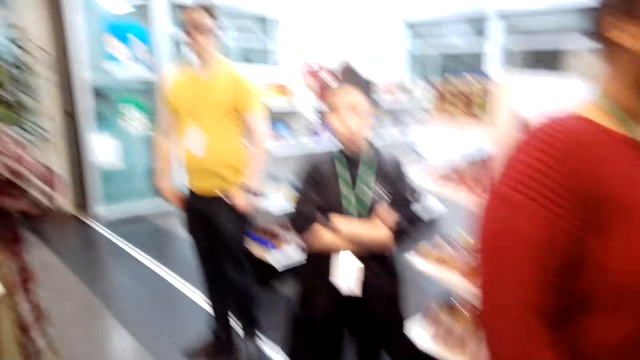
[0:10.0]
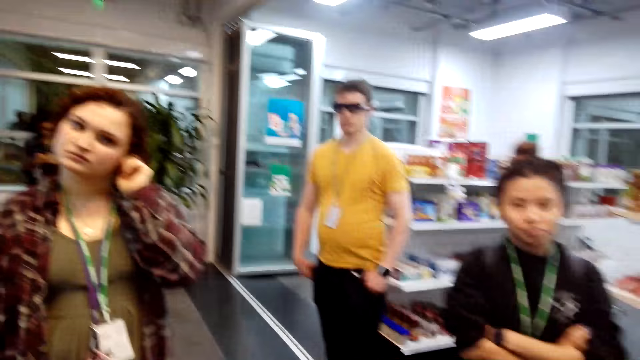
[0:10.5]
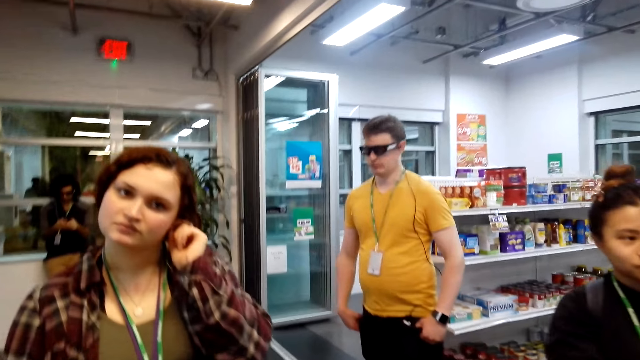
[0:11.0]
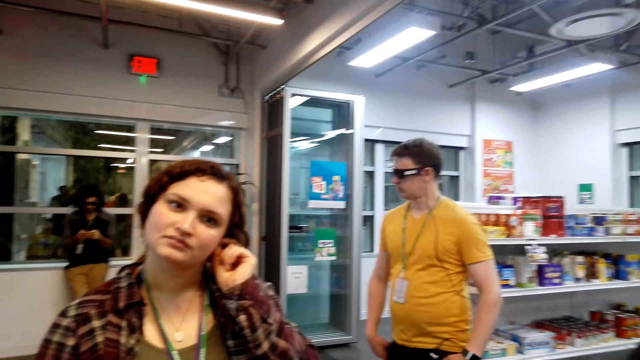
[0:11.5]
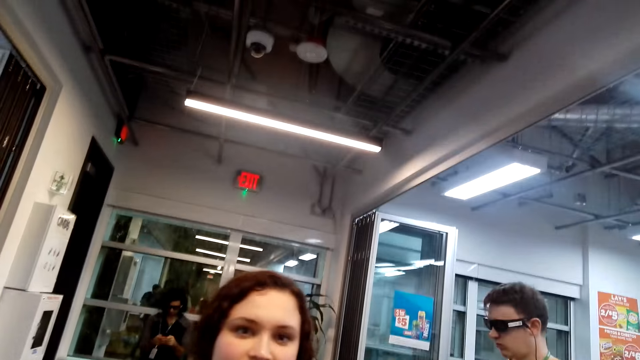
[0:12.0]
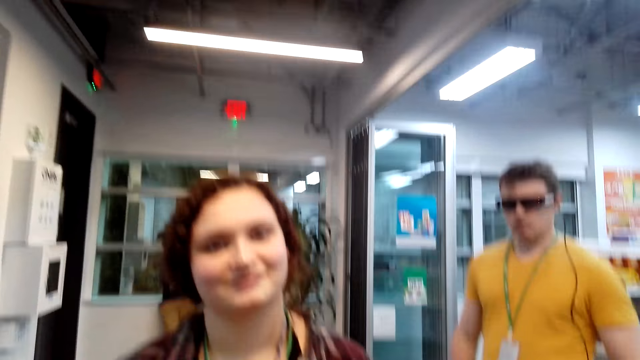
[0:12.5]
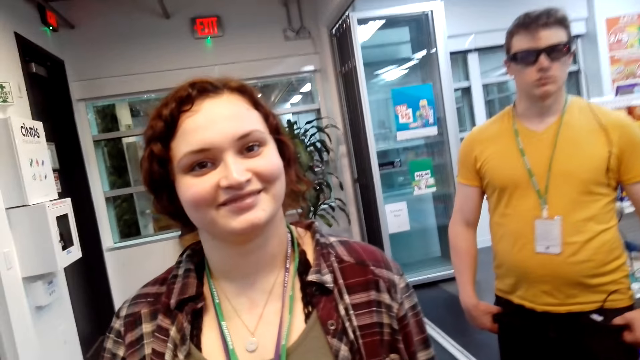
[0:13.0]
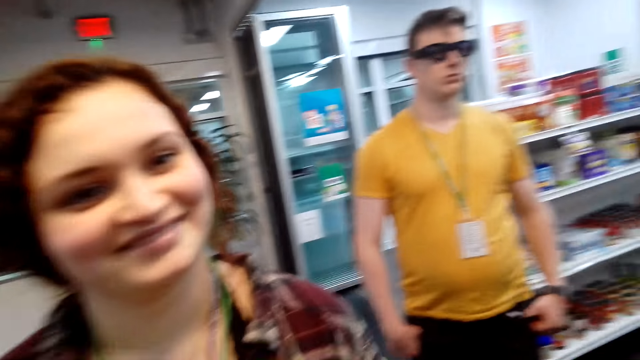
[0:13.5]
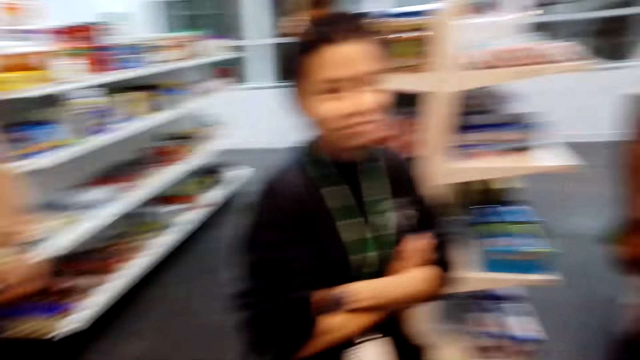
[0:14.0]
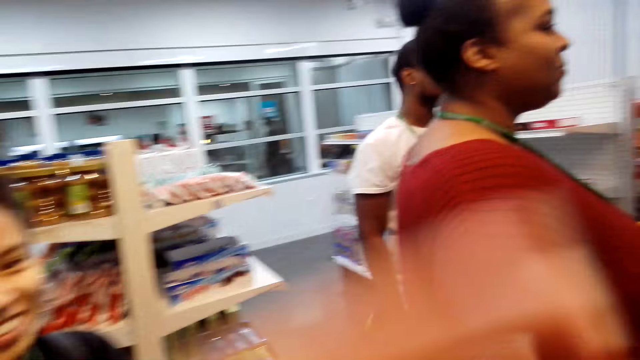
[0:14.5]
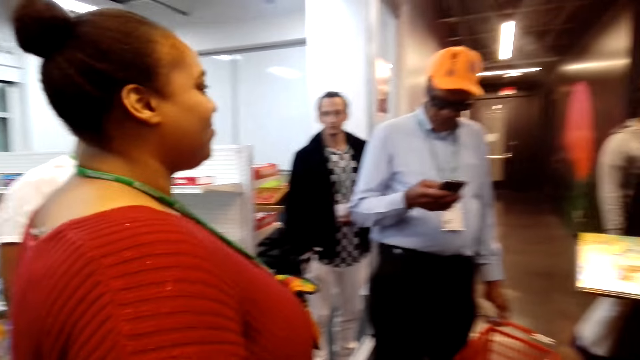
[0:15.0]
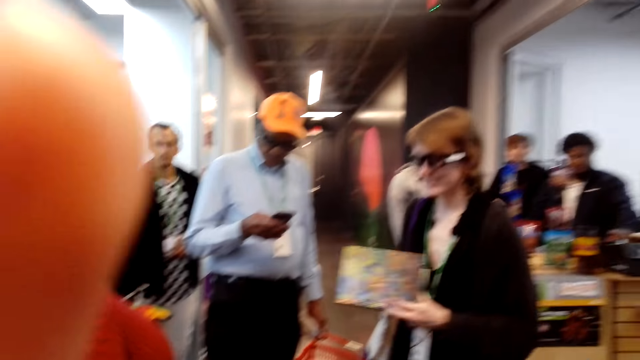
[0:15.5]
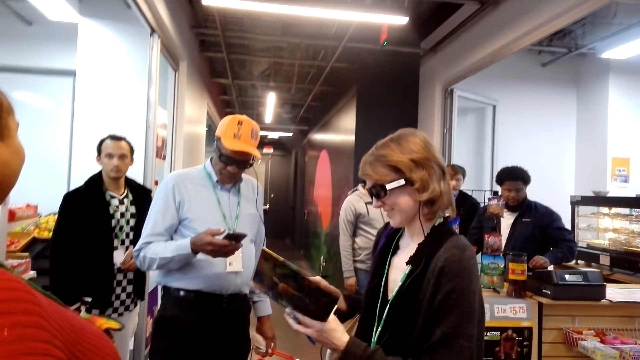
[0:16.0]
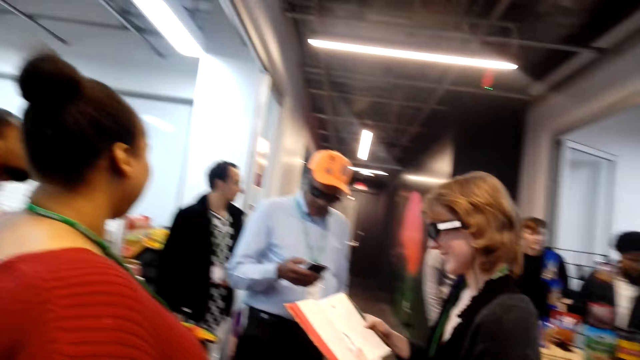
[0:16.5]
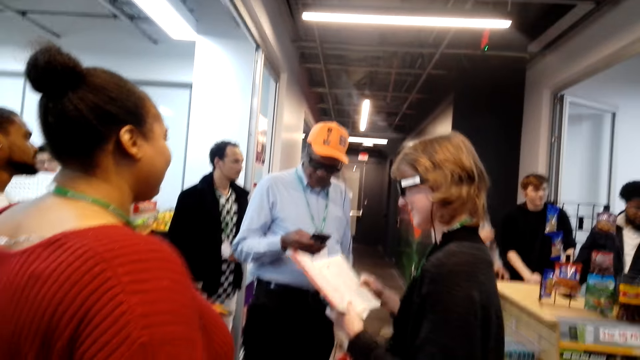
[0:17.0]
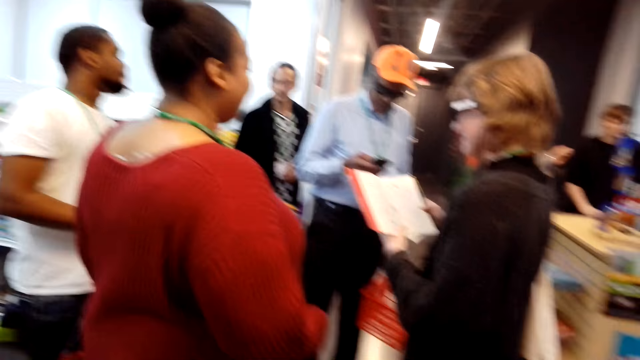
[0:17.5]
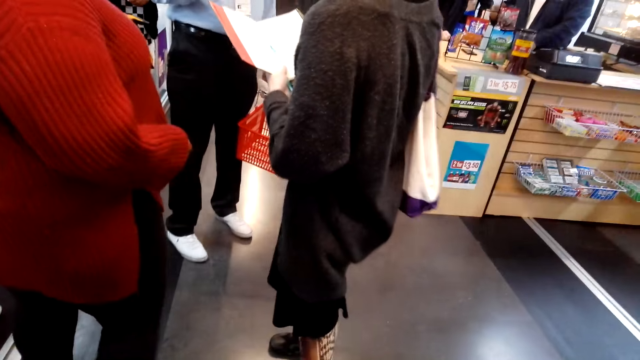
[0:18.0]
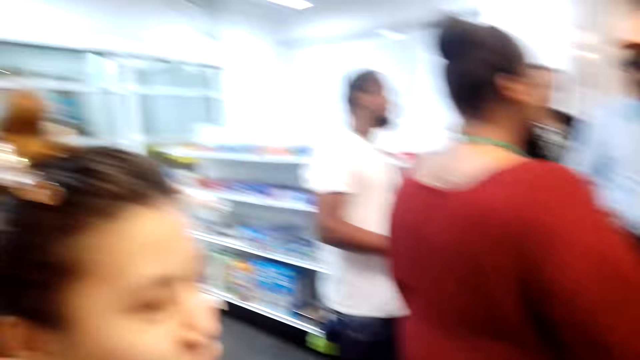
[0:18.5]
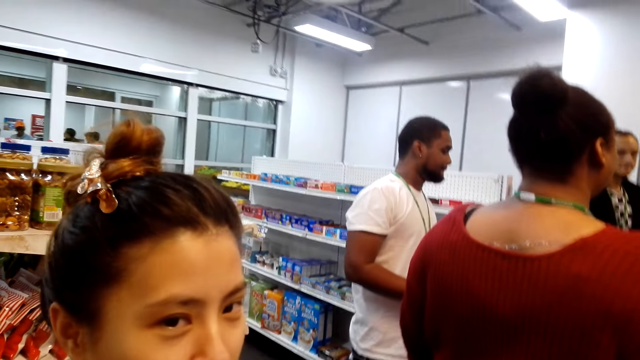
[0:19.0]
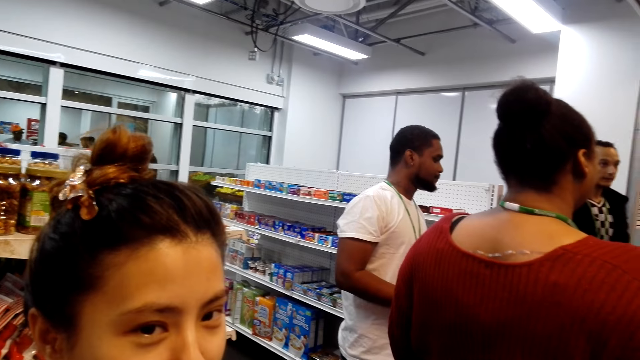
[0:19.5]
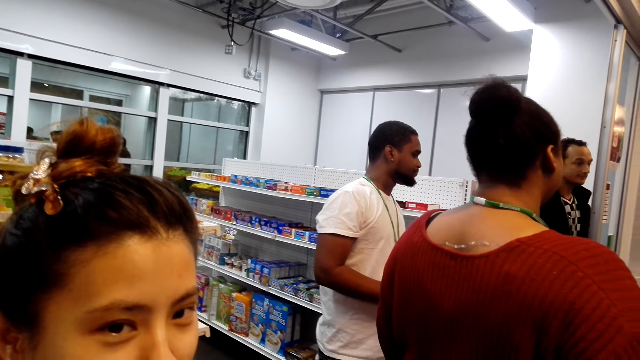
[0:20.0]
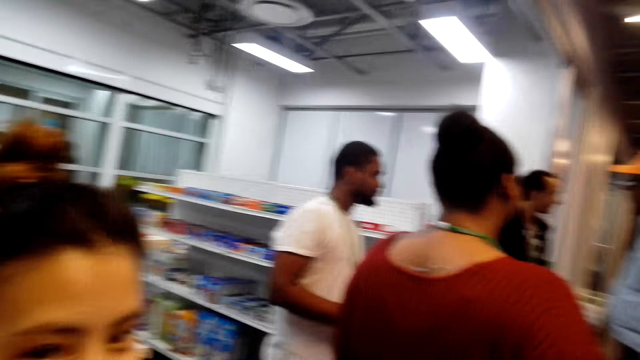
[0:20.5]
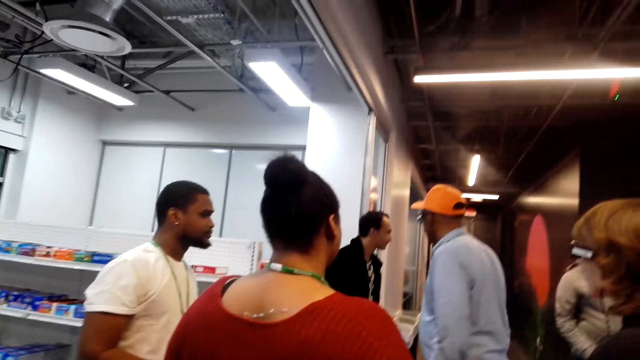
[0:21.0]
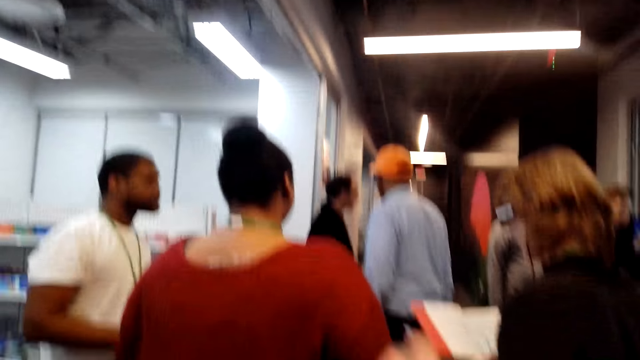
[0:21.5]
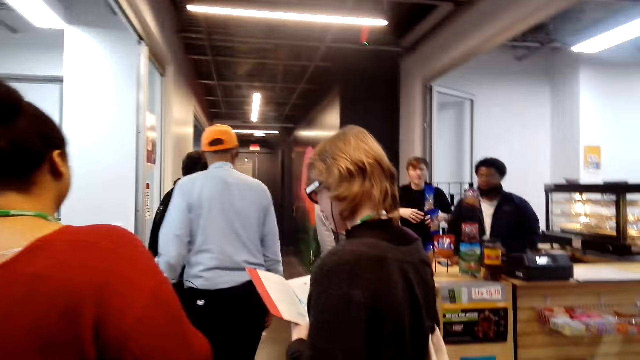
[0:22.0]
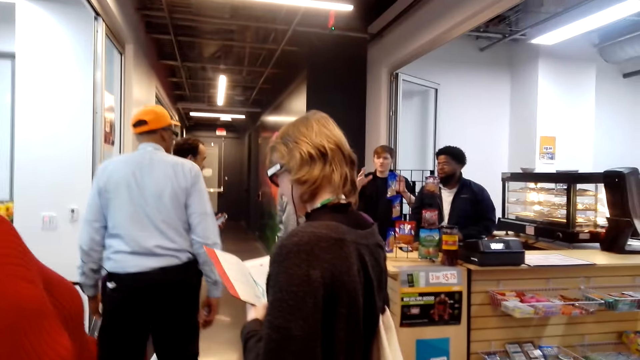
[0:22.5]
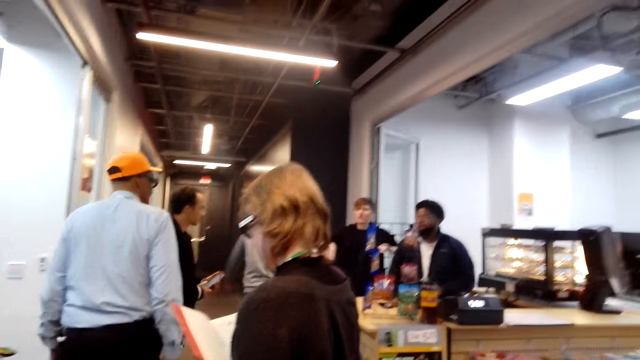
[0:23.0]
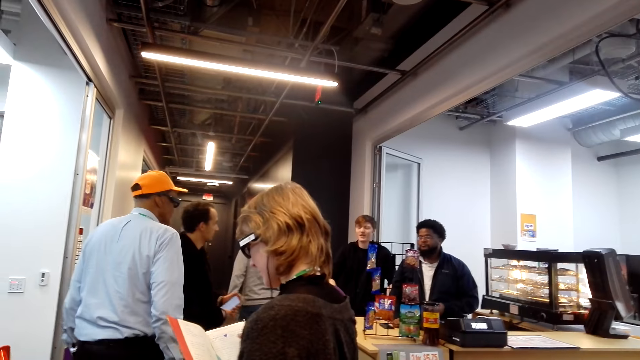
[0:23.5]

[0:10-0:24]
The camera wearer looks at a woman. They talk to a lady. They look around the supermarket. Another lady talks with the camera wearer. The camera wearer looks at another woman. They look around the supermarket.

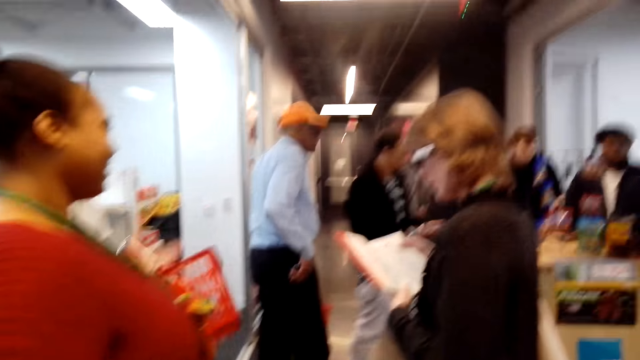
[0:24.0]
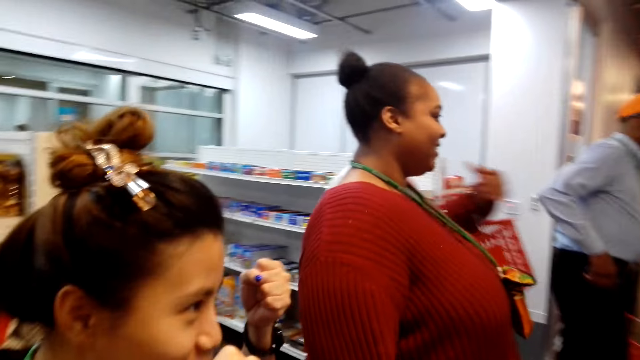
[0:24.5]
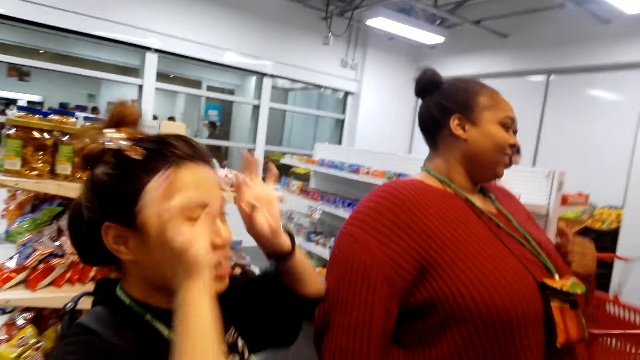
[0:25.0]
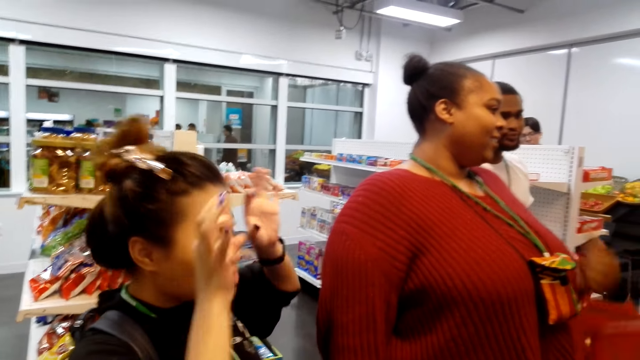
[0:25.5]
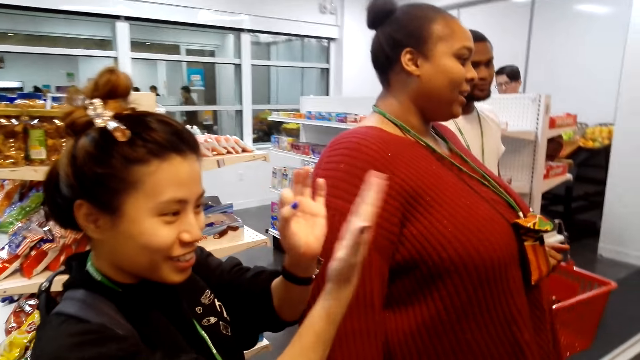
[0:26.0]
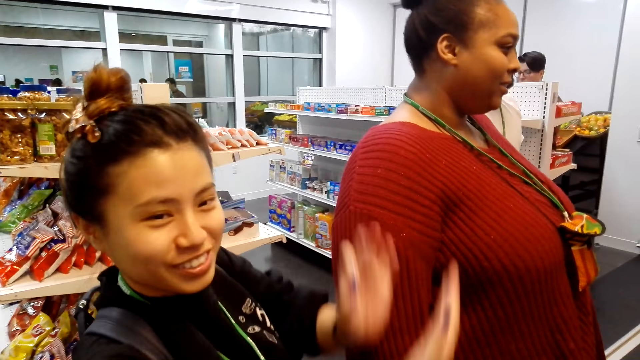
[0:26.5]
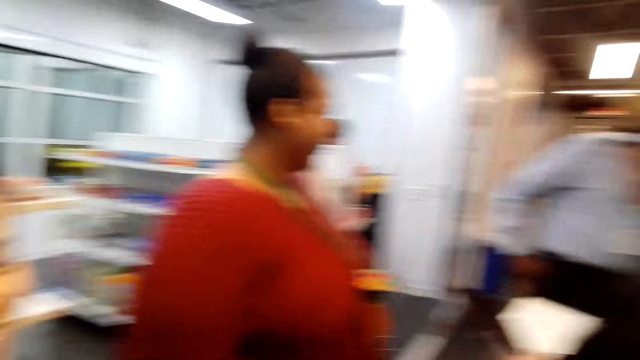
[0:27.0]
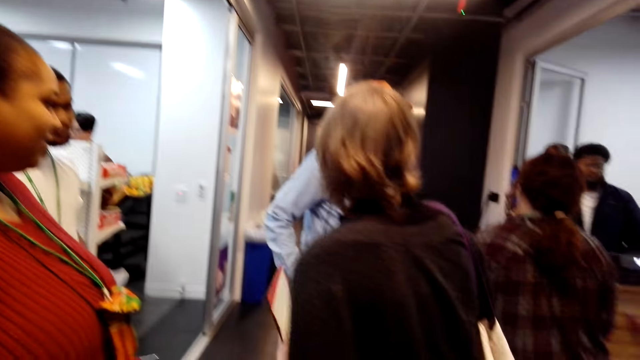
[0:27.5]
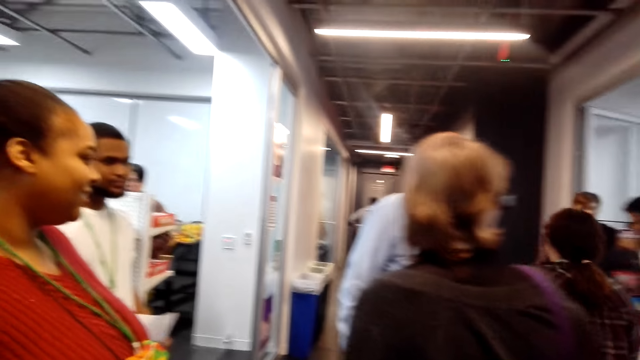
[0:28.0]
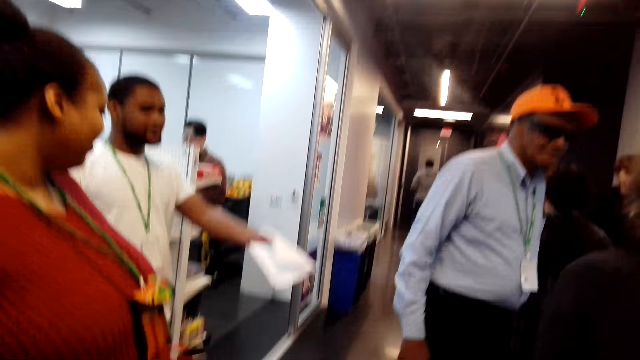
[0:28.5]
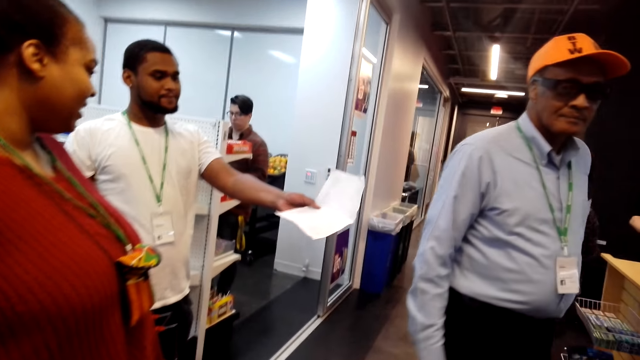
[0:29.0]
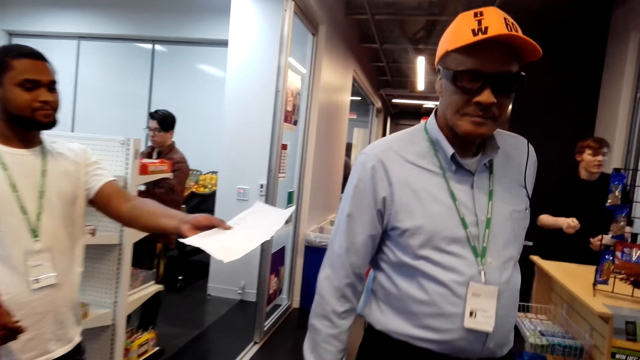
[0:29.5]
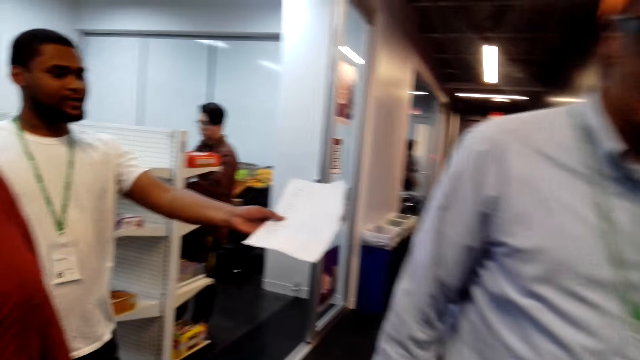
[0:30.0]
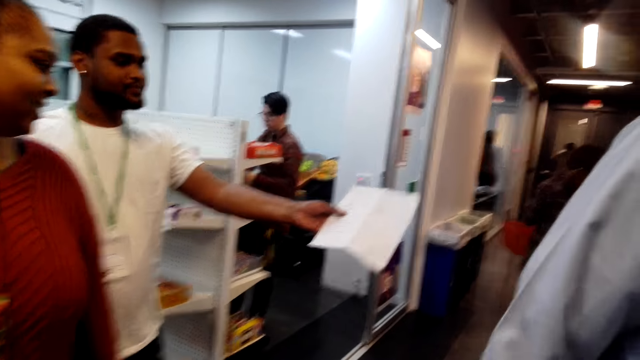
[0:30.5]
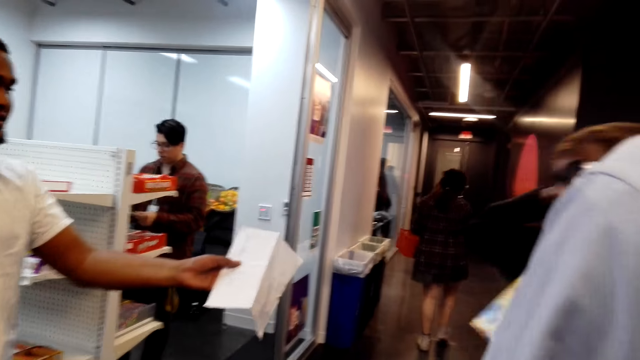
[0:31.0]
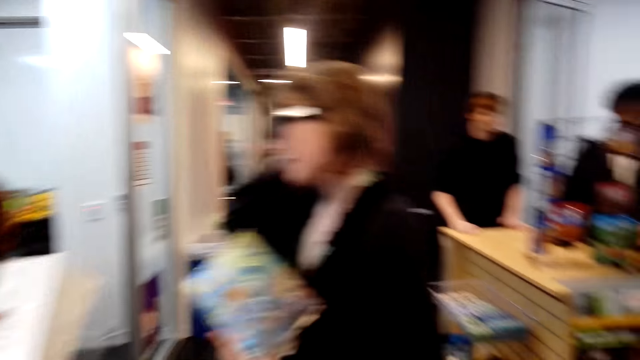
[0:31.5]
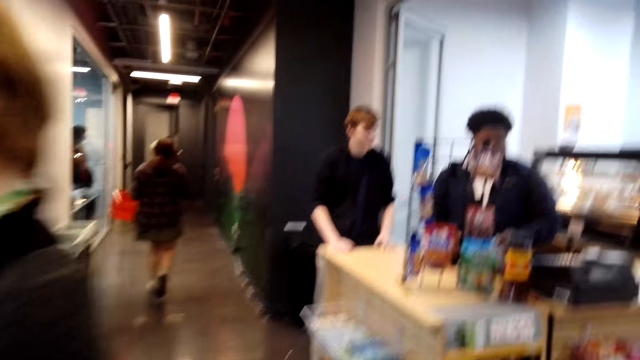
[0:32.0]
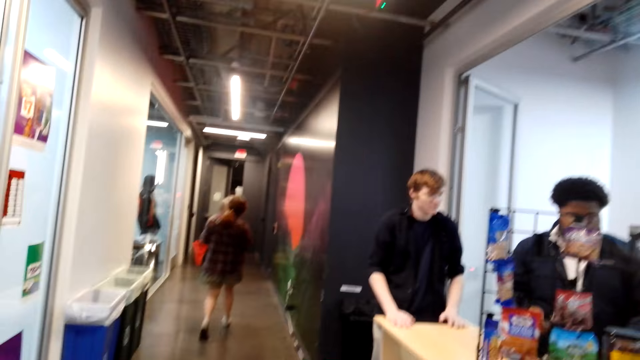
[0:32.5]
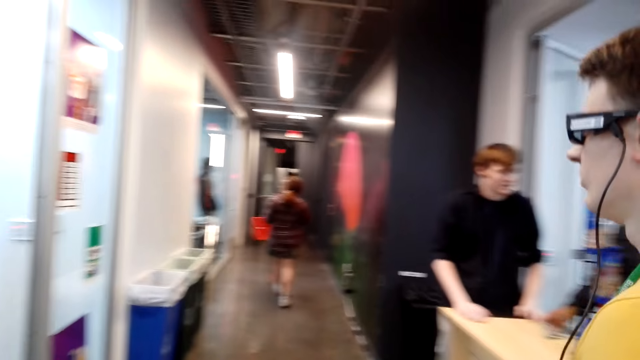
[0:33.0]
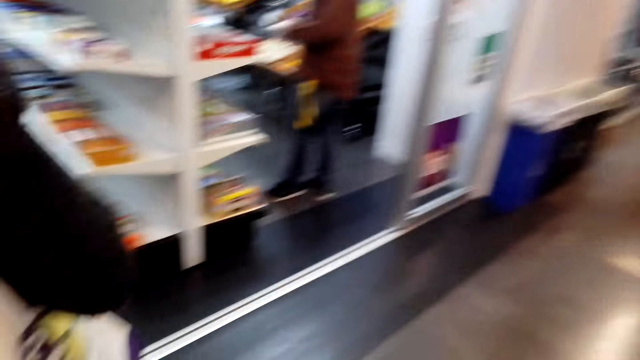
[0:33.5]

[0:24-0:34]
A woman gestures at the camera wearer. The camera wearer looks around the supermarket. They walk to the boutique.
